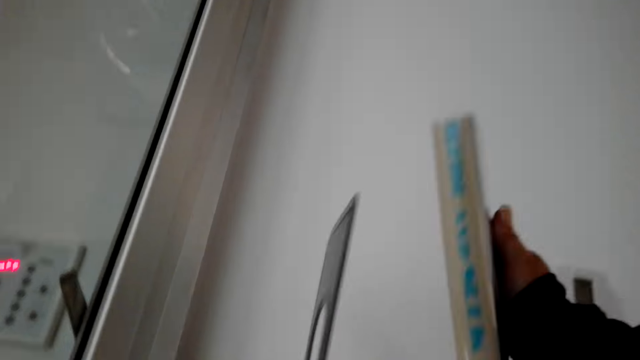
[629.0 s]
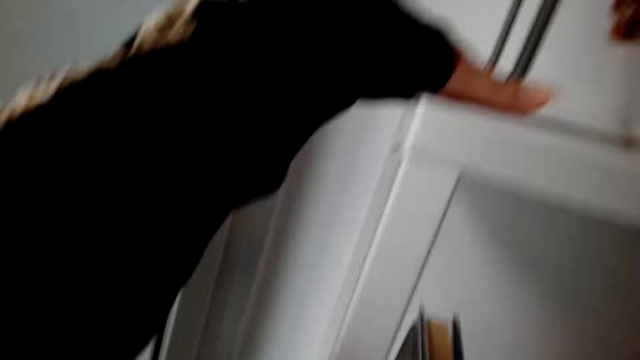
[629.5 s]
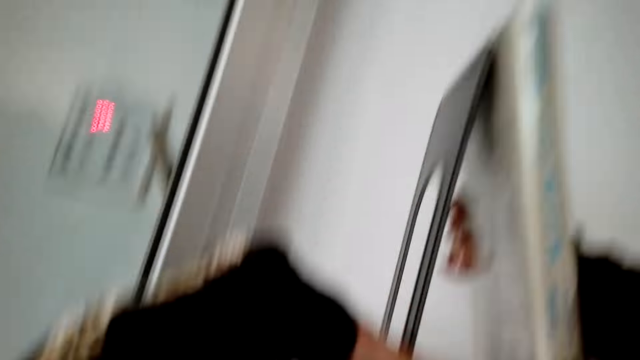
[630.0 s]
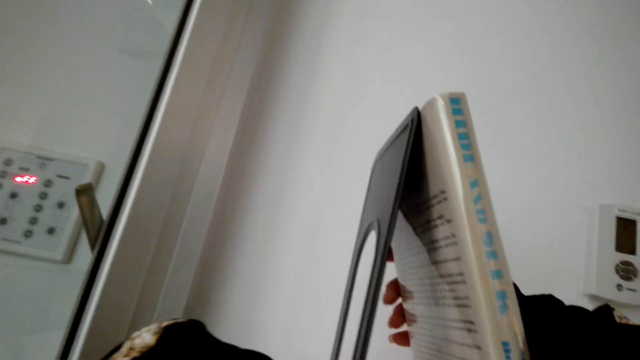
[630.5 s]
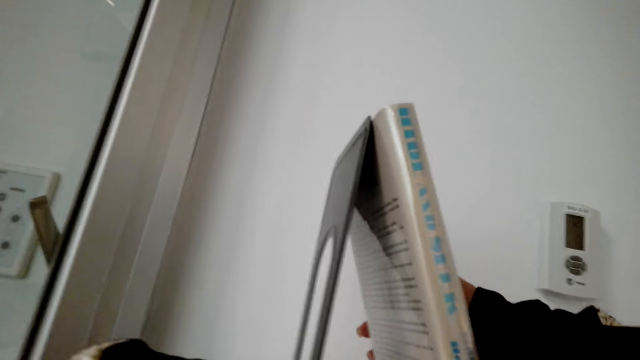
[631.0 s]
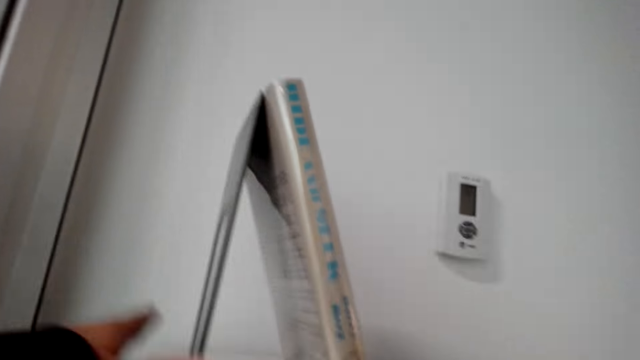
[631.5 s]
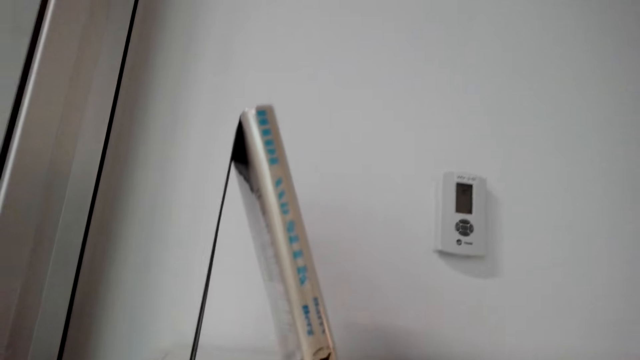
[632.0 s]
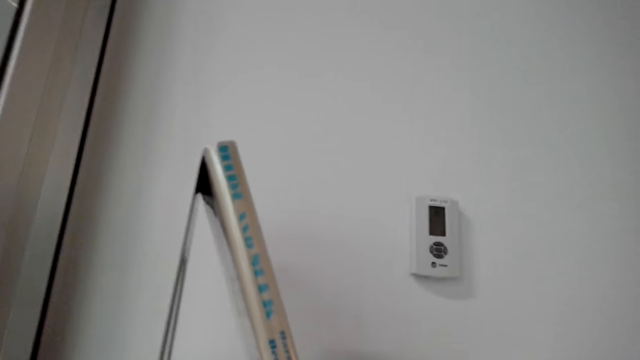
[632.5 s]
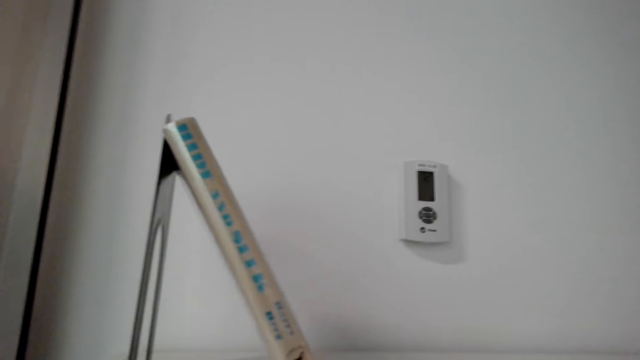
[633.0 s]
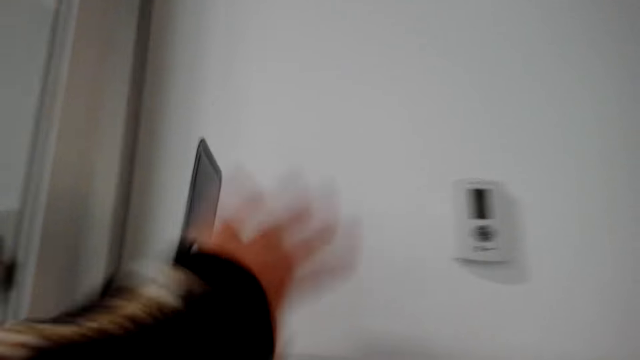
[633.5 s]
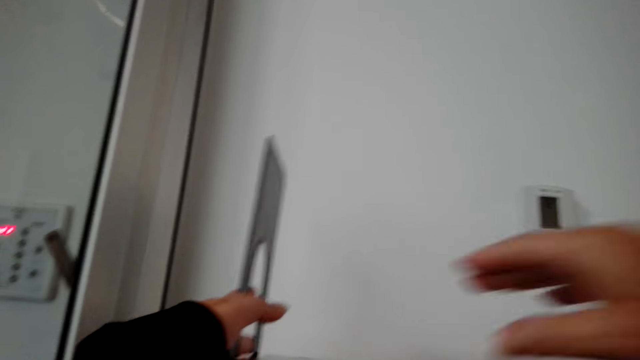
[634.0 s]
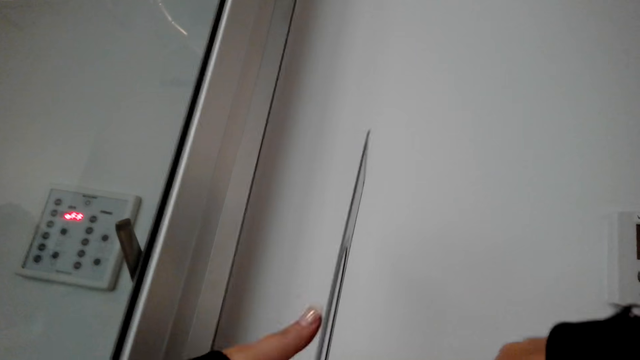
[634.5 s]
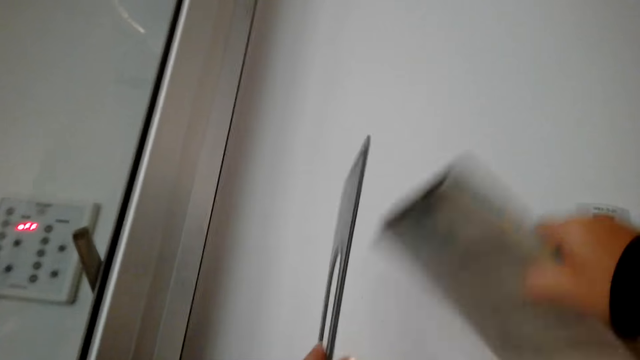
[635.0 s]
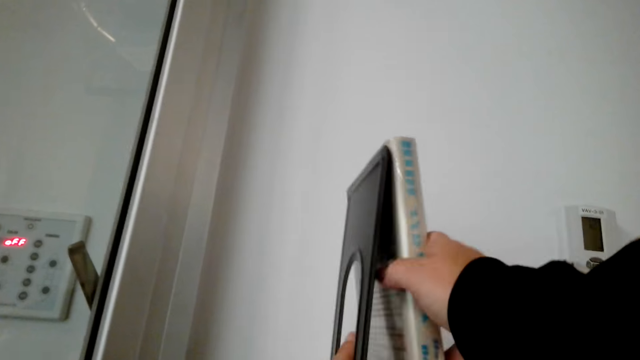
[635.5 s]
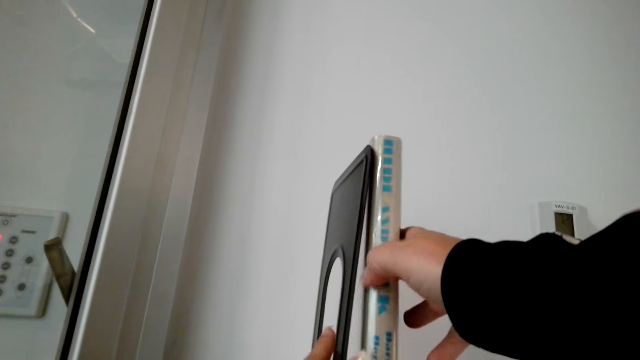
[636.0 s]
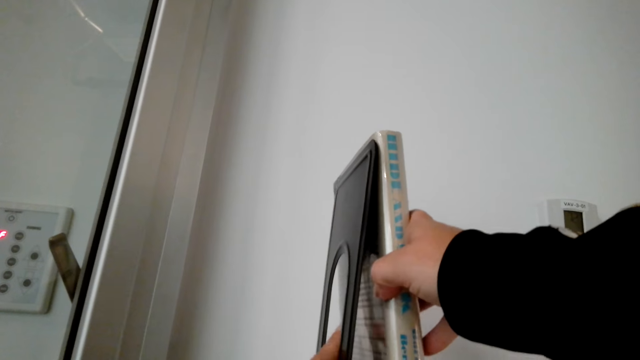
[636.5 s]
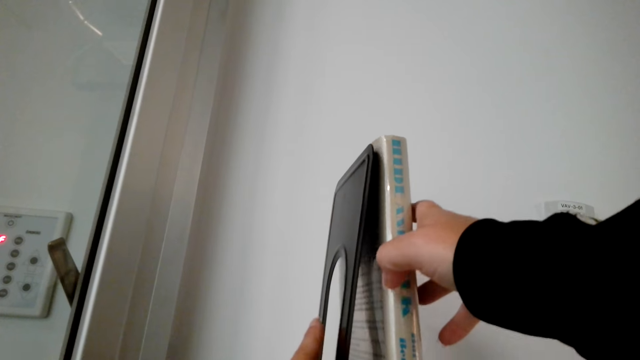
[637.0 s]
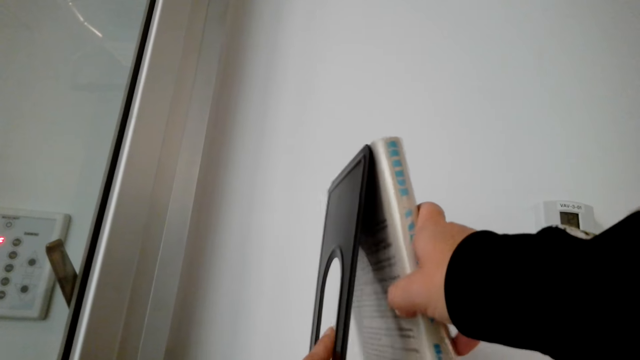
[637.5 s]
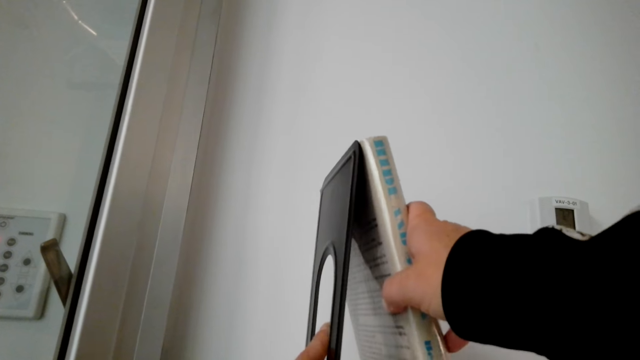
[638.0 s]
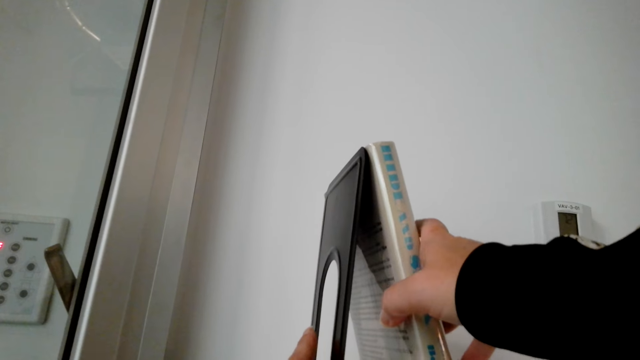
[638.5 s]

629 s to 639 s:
The camera wearer puts a book in the shelf. They pick a book and put the book in the shelf.

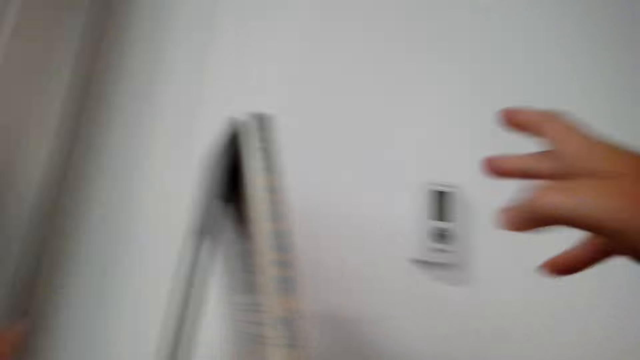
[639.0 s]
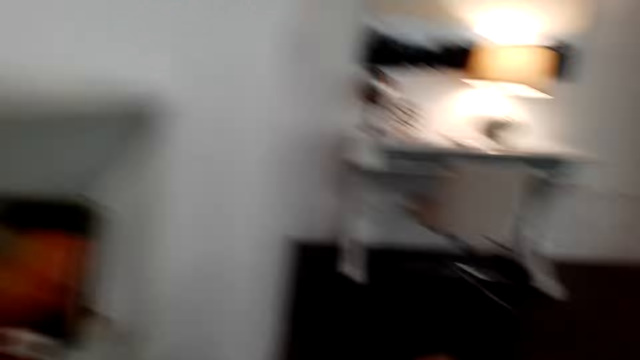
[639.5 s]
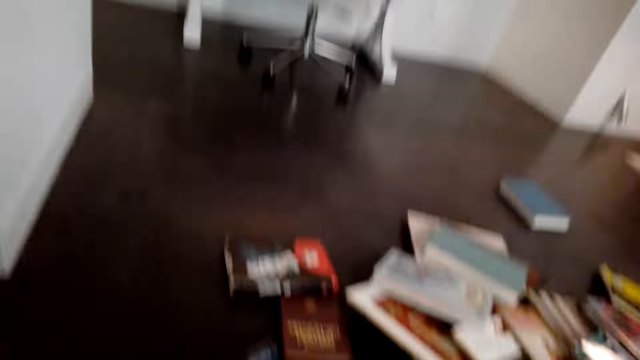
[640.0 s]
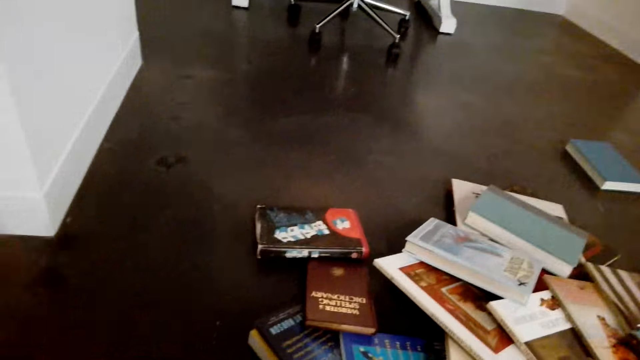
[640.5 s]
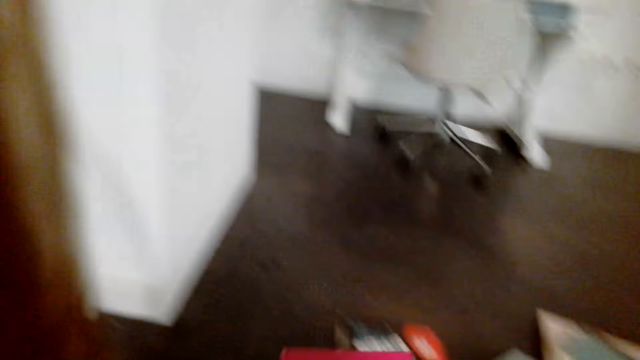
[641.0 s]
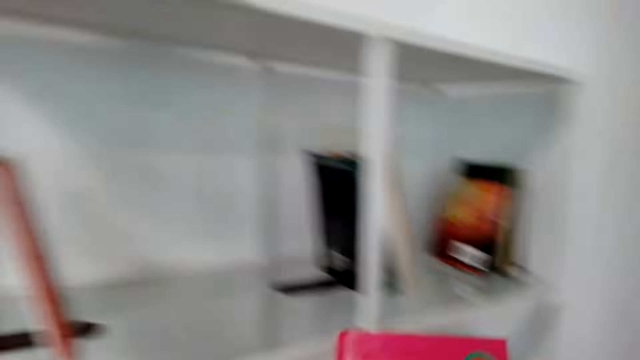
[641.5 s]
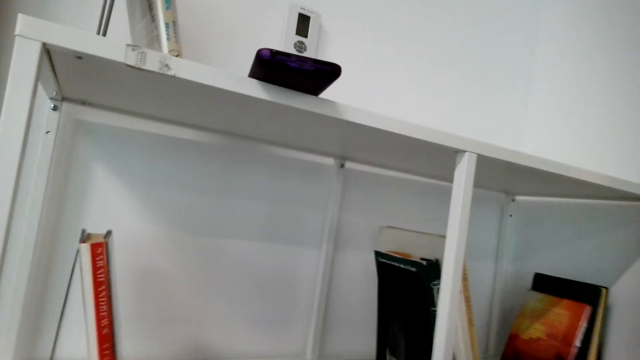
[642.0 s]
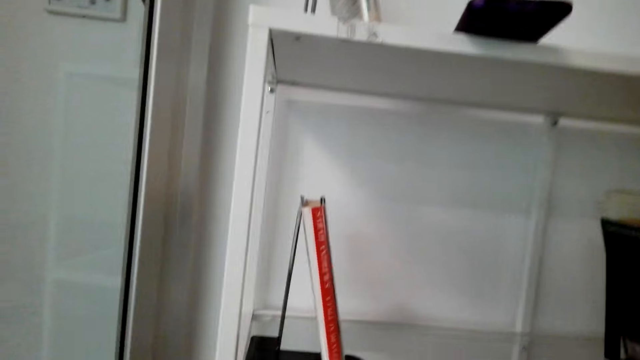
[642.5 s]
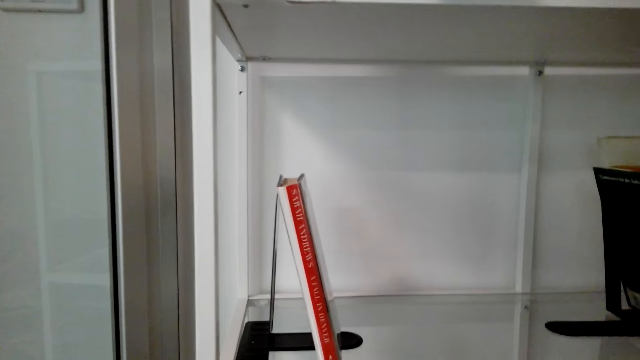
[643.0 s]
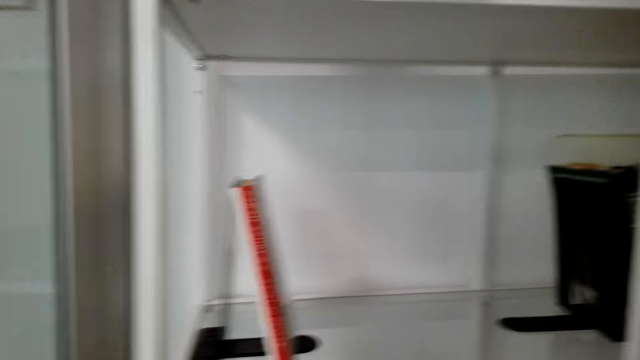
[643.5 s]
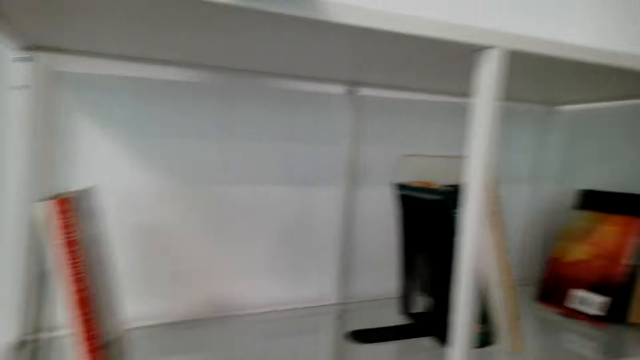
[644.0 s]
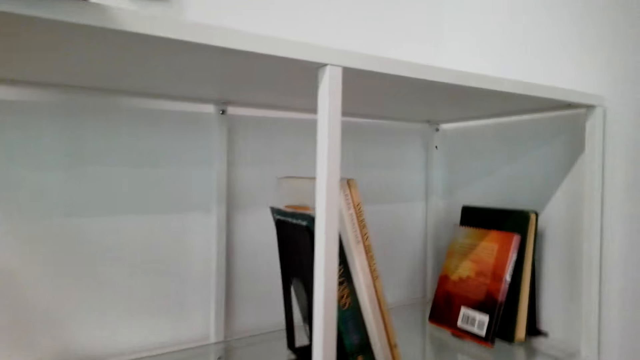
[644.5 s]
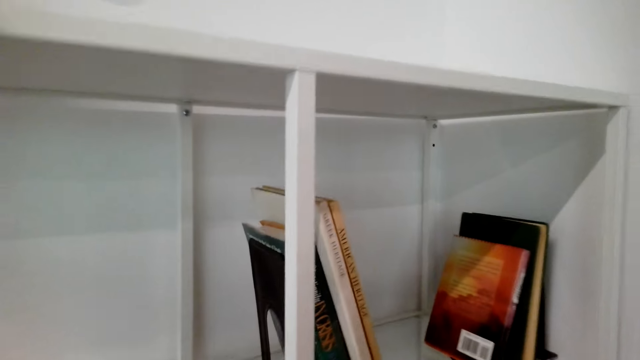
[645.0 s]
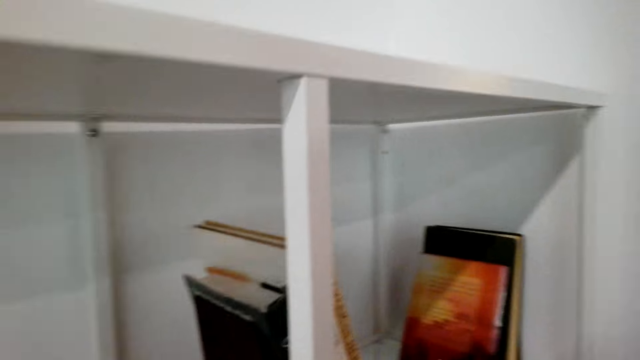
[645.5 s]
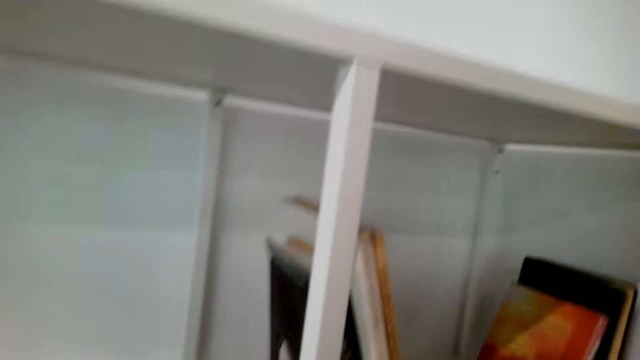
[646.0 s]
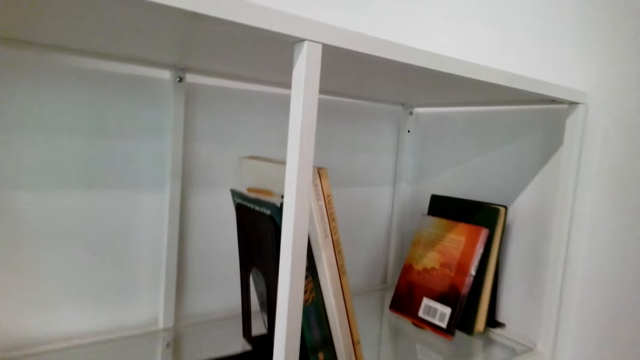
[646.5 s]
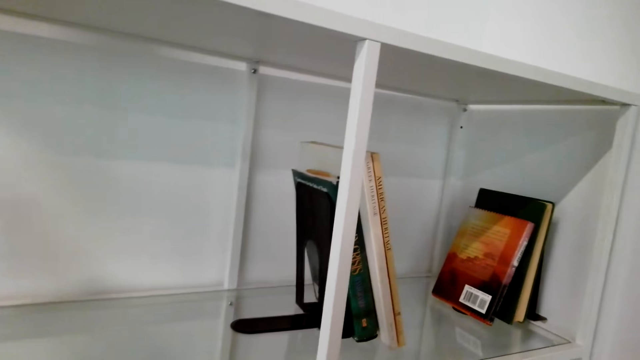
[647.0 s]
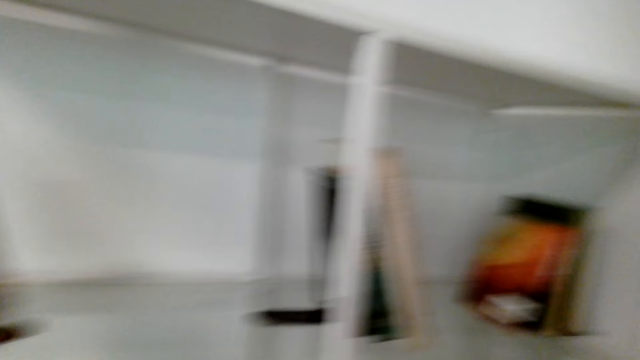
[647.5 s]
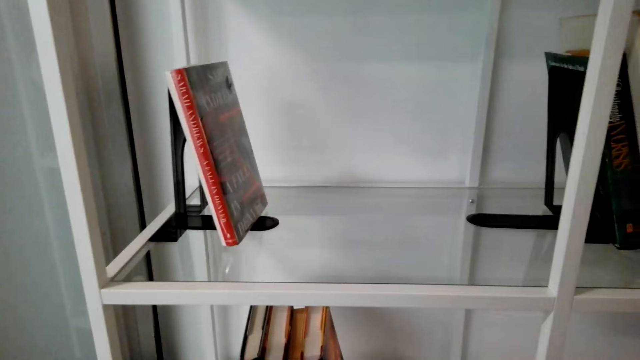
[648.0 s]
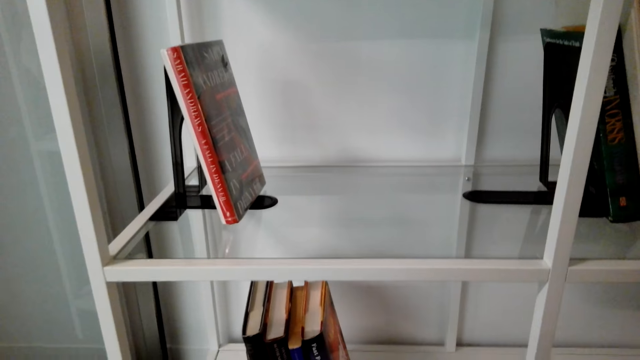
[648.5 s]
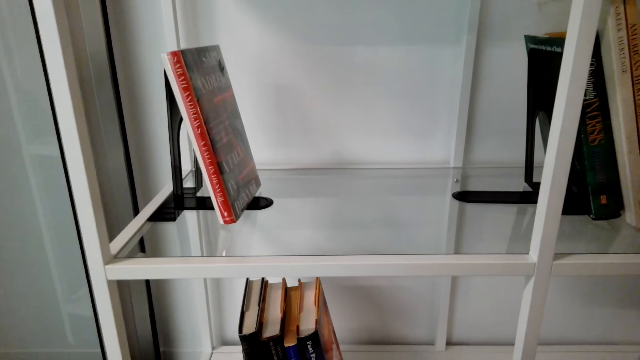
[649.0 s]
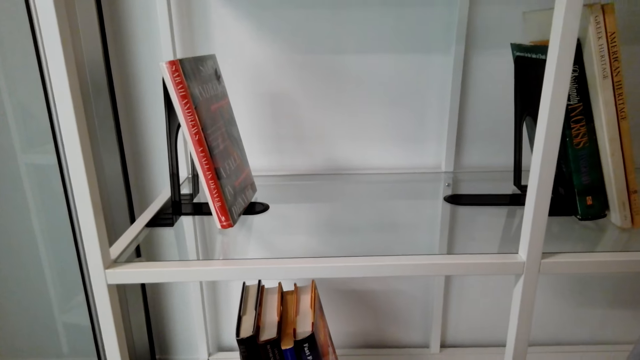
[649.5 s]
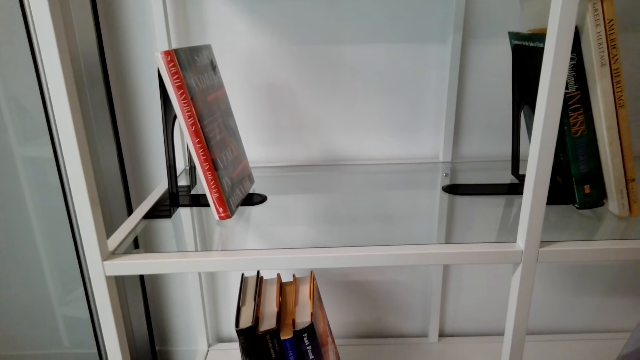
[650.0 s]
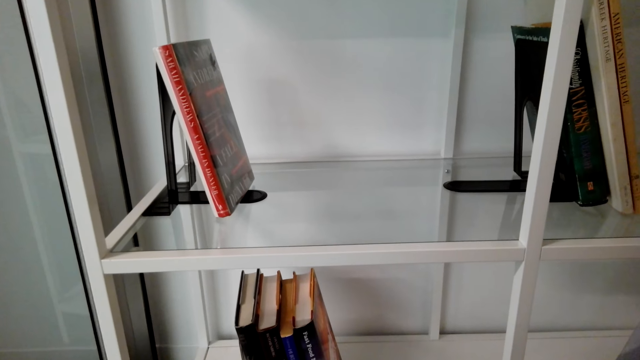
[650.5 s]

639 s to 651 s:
The camera wearer picks books from the floor. They arrange the books in the shelves. They stare around the shelves.
